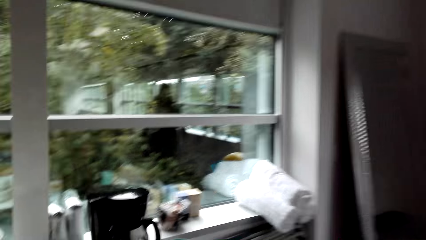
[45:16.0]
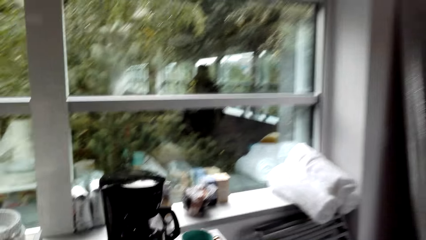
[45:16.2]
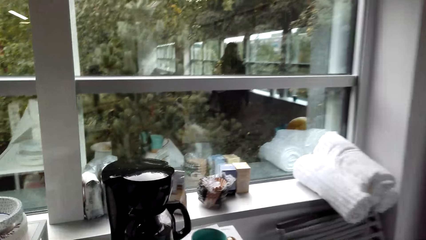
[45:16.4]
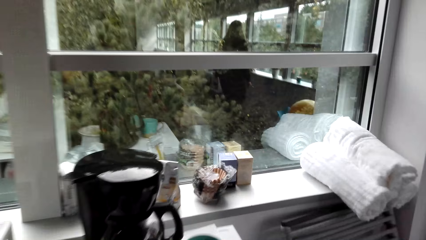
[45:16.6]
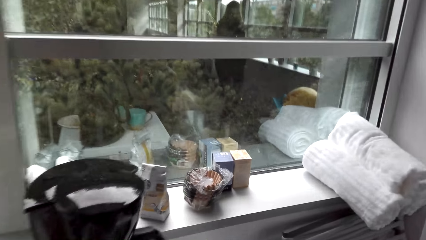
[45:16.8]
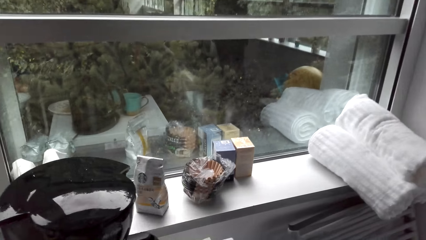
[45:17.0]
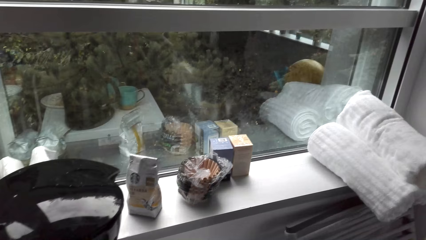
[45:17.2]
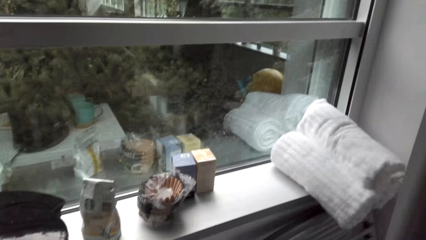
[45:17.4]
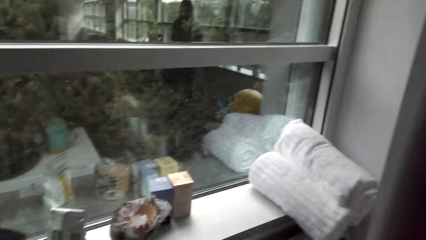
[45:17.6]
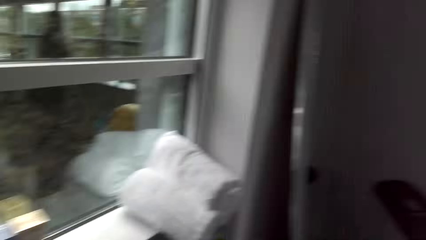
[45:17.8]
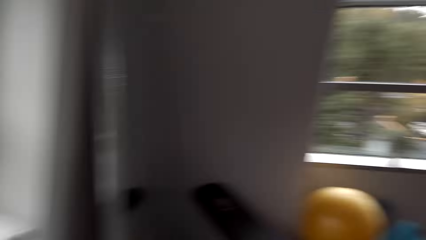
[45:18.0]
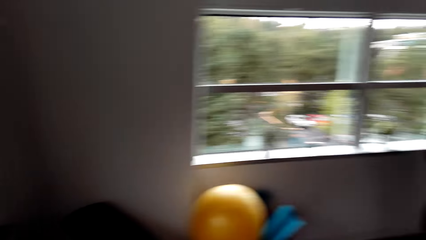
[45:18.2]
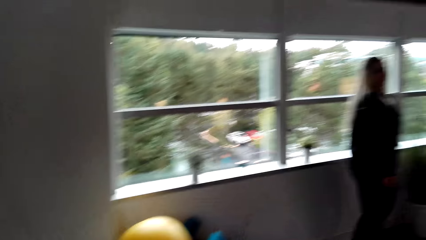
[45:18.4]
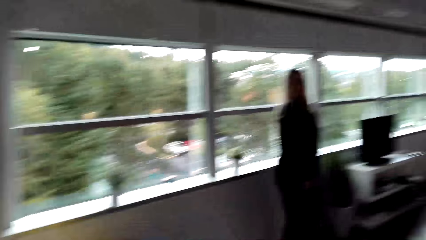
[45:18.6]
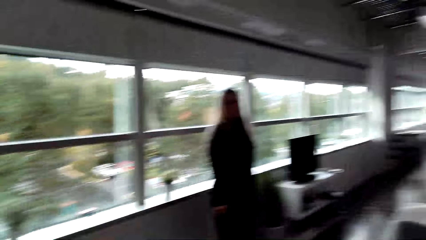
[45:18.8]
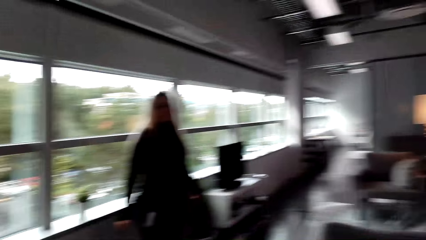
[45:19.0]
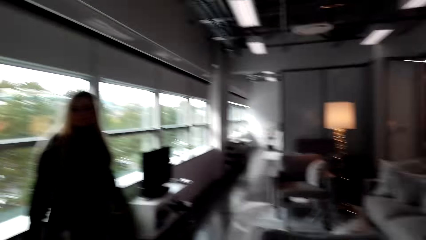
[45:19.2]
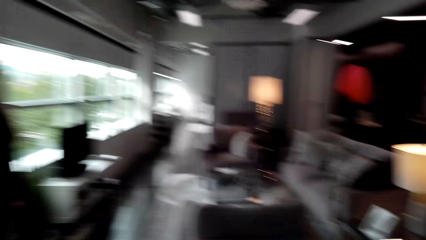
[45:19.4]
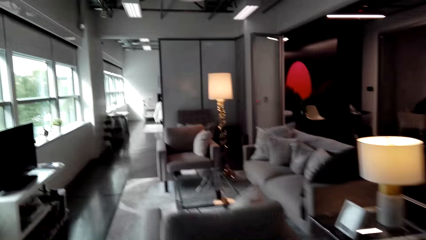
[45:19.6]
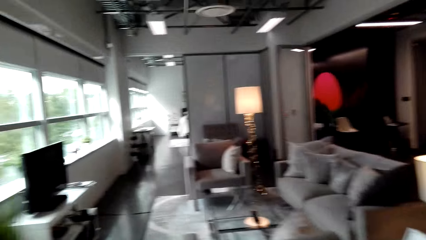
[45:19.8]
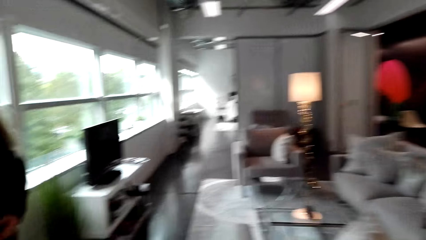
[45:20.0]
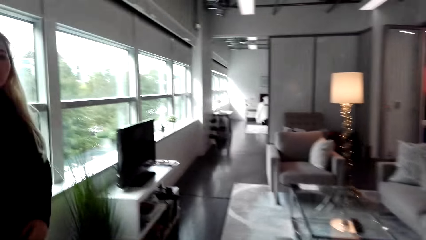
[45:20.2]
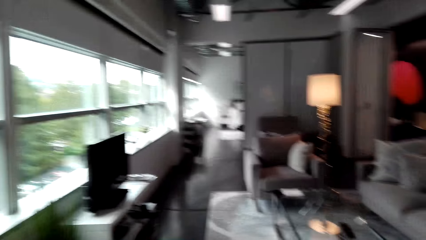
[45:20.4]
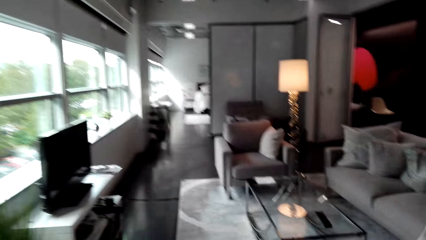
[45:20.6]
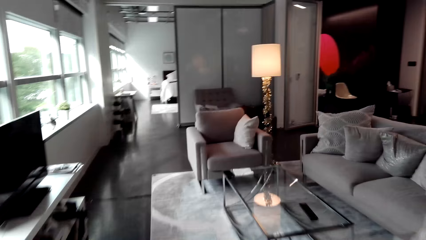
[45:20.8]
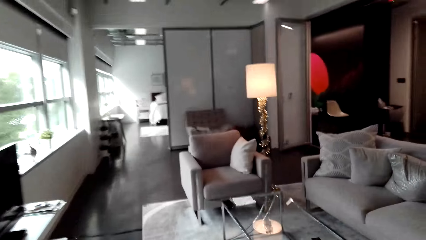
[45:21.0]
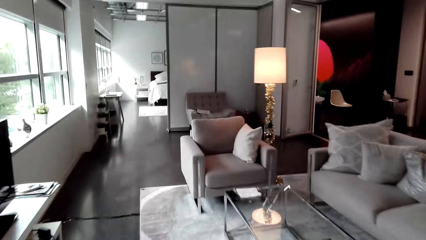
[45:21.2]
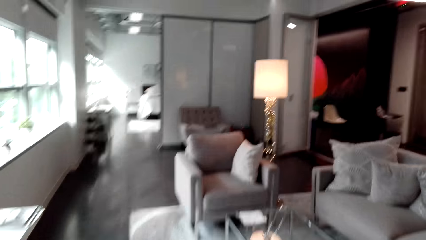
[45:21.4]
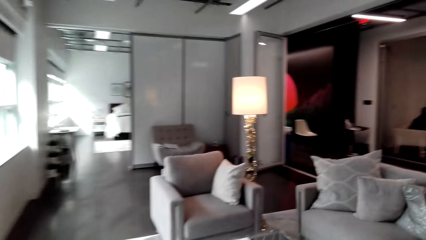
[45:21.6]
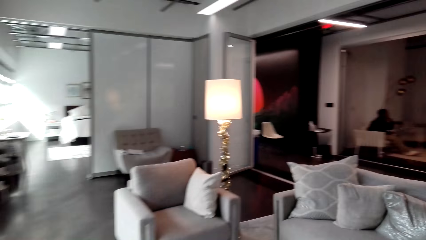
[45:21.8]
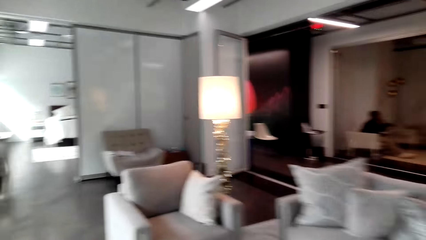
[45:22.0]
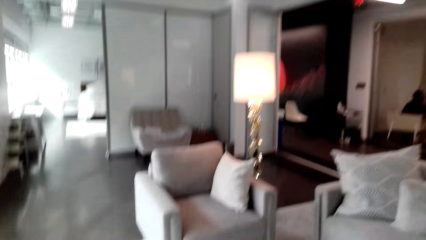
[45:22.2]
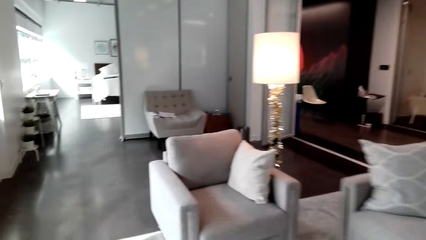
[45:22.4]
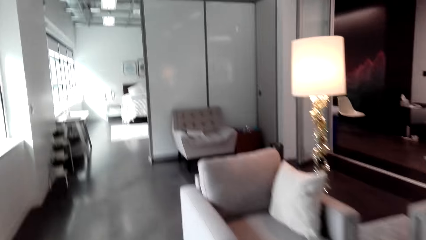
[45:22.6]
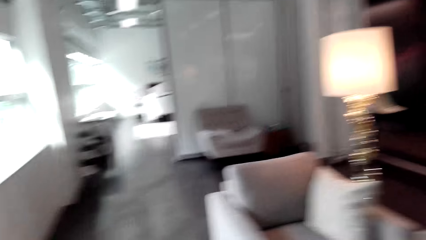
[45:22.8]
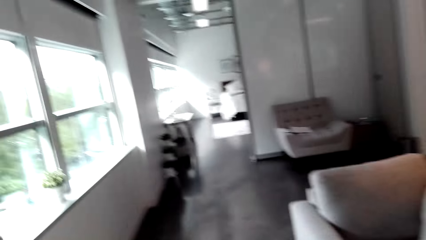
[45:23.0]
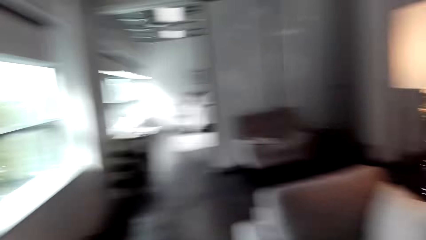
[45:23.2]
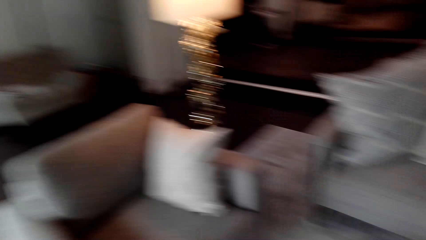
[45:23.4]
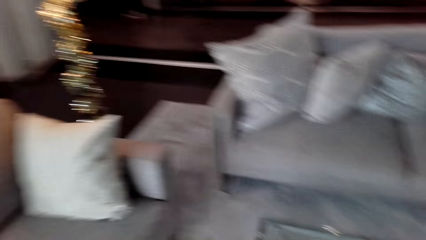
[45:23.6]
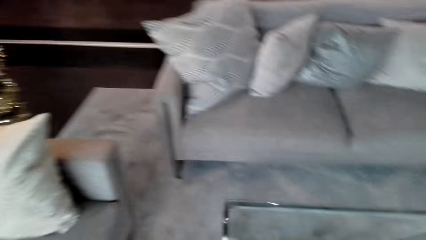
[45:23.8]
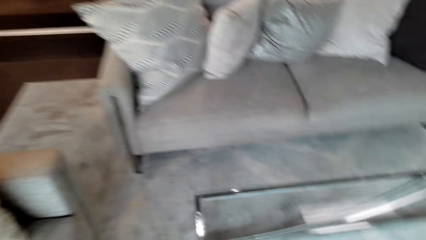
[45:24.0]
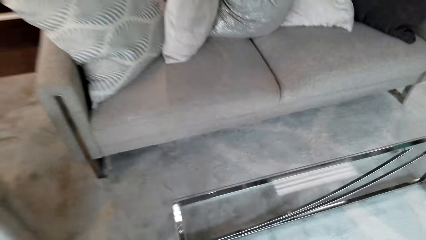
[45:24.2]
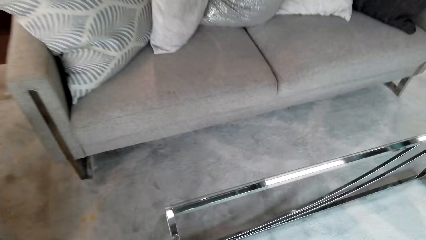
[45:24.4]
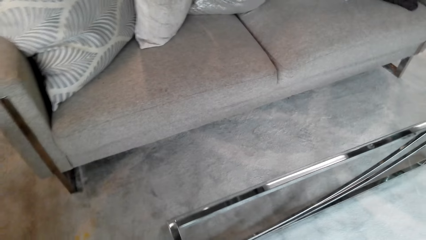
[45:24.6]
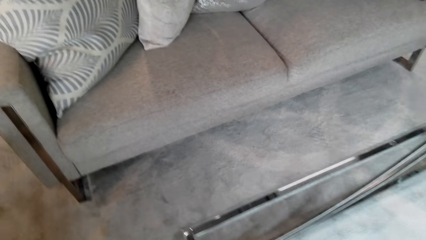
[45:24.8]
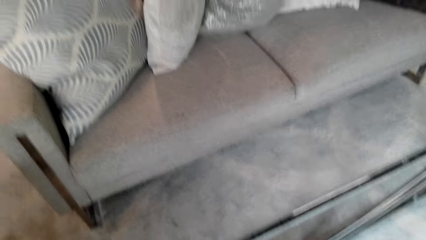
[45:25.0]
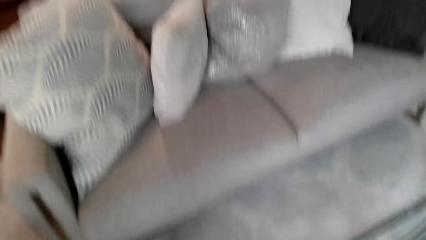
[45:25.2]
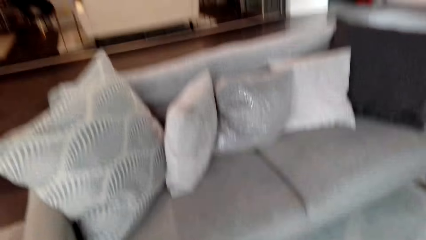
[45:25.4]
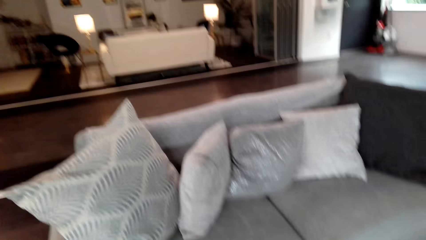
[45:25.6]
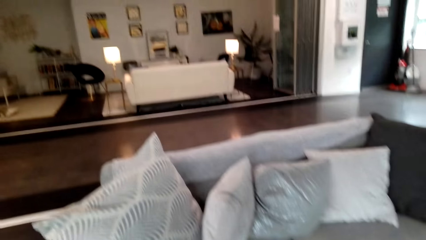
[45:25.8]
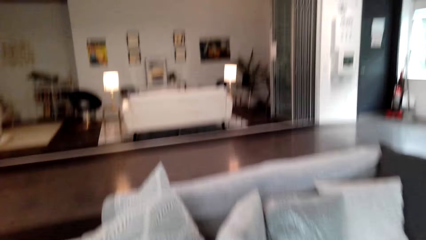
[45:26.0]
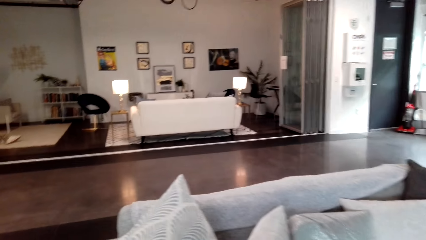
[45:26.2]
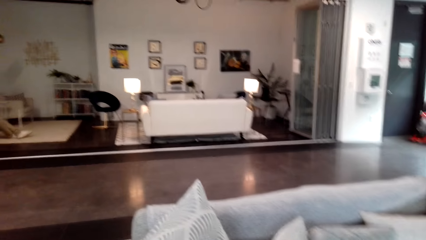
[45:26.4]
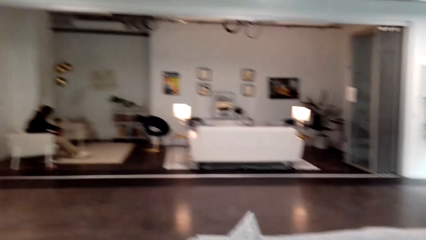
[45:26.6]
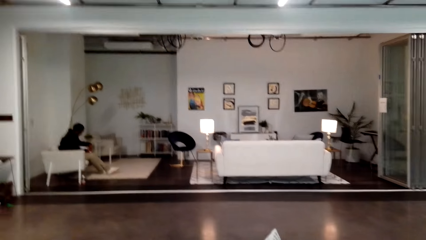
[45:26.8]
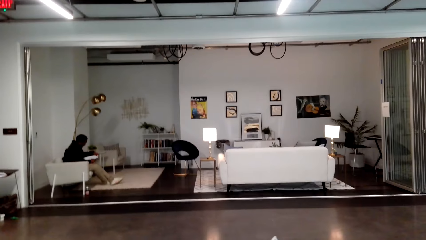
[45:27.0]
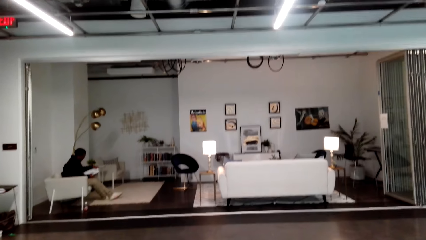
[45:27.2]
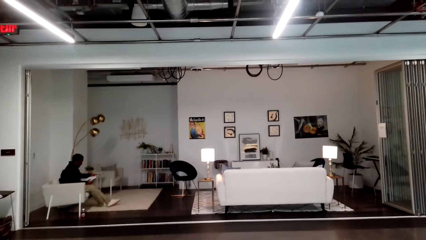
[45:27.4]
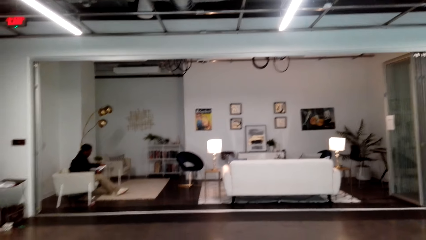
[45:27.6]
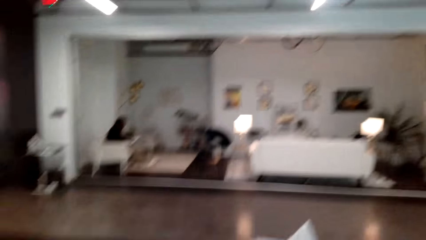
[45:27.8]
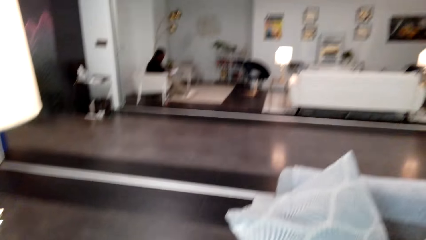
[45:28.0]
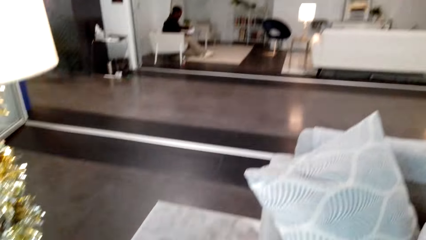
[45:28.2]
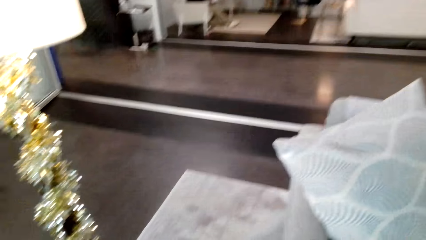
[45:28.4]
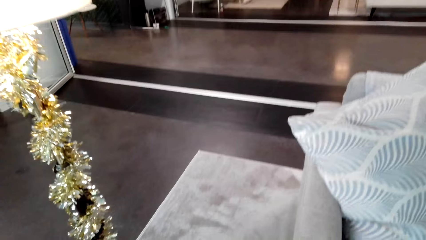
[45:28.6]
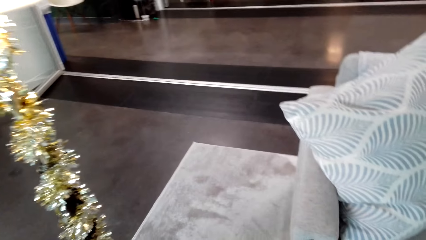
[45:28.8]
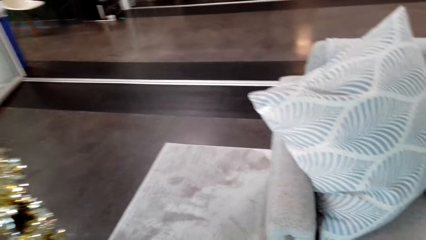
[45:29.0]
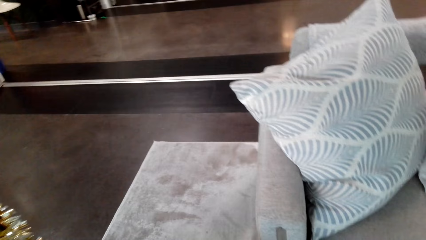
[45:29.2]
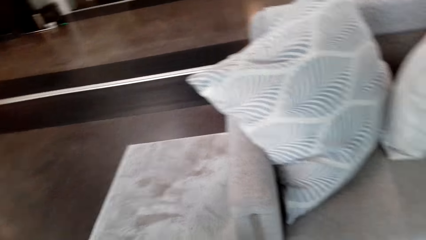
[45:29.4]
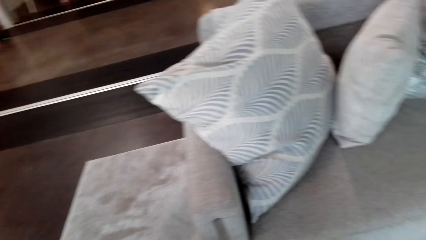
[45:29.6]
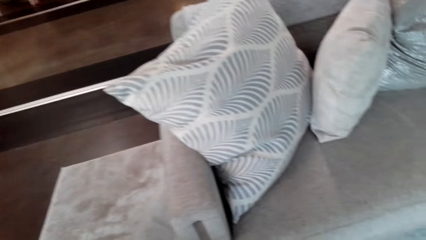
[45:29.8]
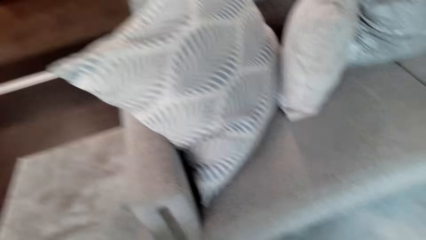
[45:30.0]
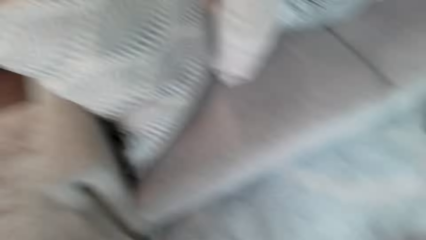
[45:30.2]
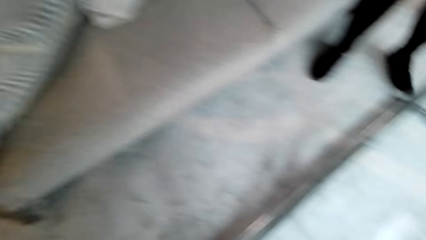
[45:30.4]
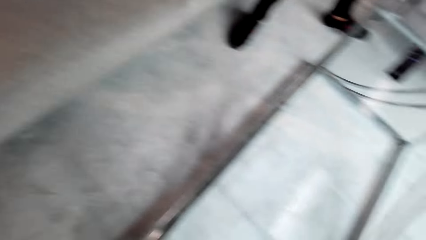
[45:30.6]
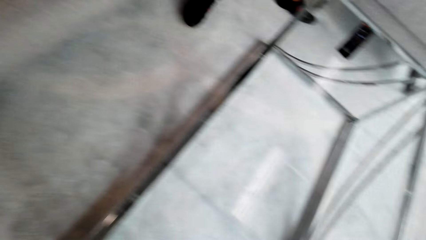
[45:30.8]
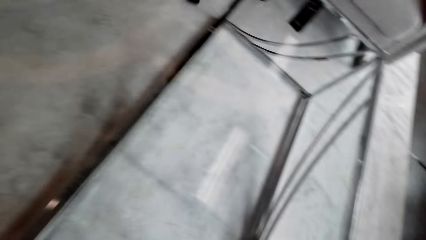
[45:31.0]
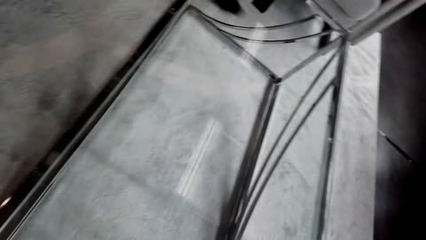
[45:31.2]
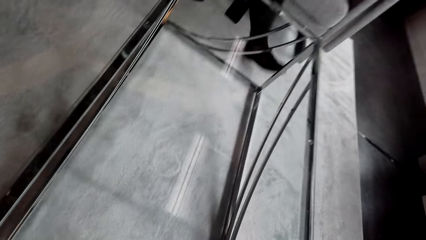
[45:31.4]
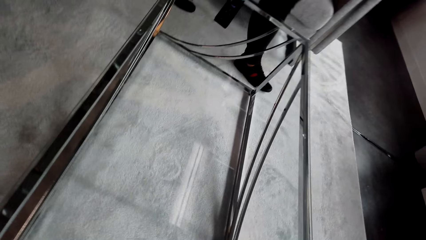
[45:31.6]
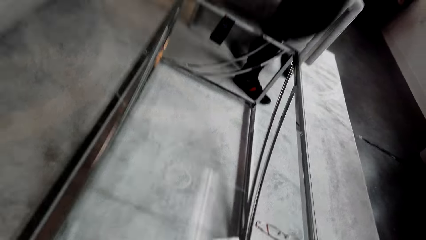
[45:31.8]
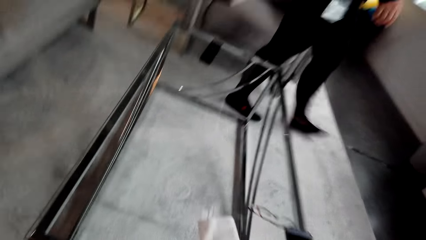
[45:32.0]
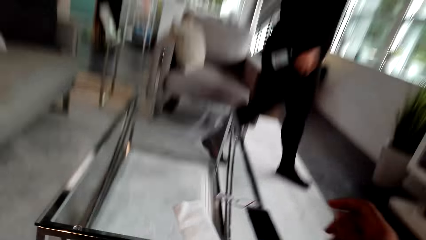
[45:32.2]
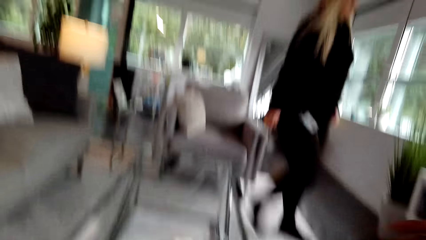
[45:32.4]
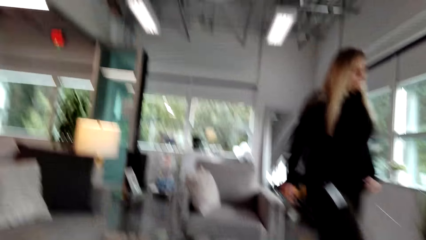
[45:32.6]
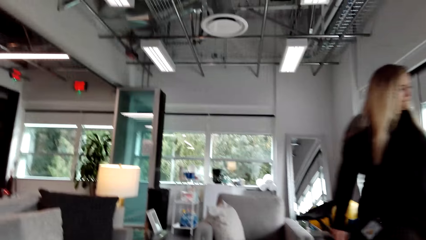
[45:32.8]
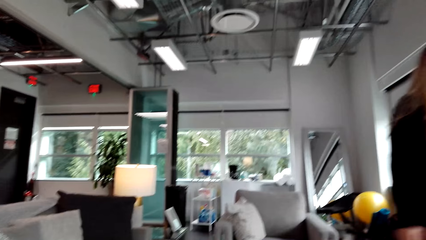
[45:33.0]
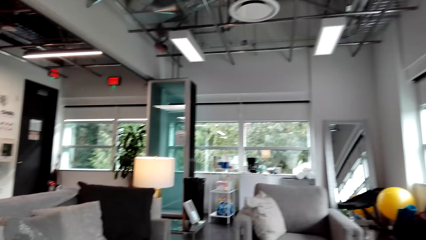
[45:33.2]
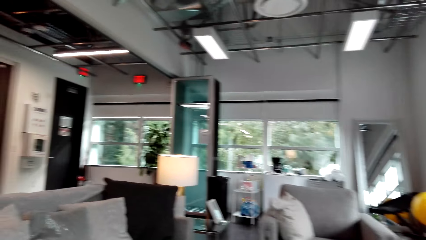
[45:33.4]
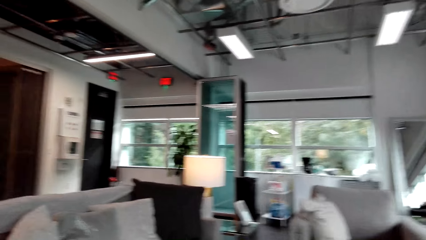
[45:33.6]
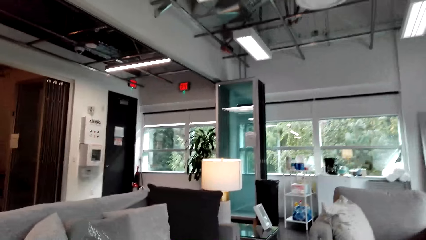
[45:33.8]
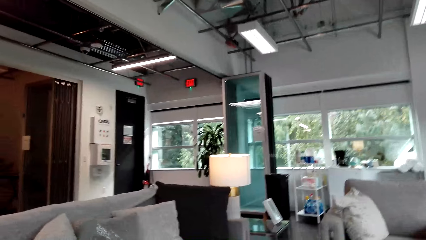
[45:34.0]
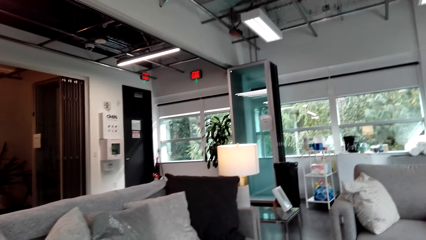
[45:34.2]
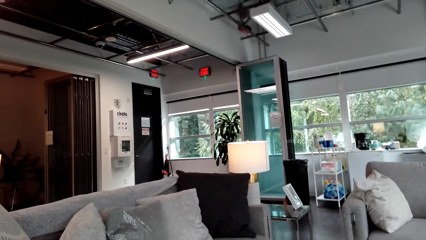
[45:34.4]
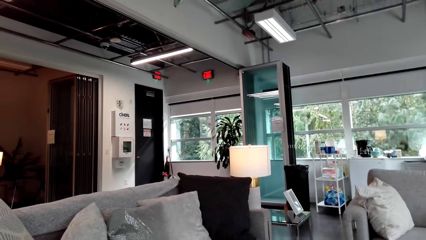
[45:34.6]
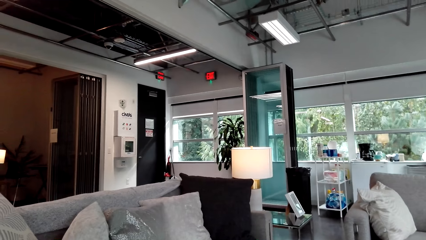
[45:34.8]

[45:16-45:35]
The camera wearer checks something. They converse with a woman, walk around the office, converse with the woman, walk around the office and look around the office. A person holds the book. The woman walks around the office and passes near the table. The camera wearer sits on a chair. They move the hand up and look around the office.
